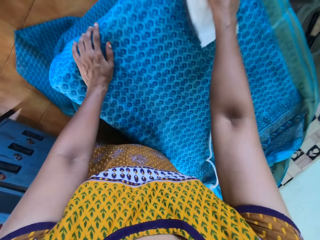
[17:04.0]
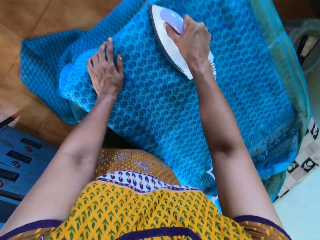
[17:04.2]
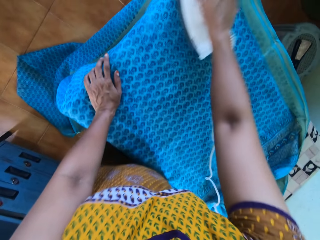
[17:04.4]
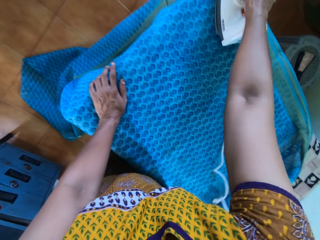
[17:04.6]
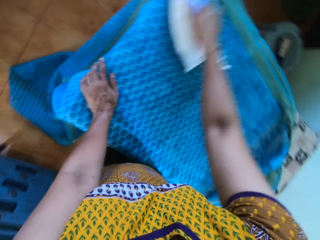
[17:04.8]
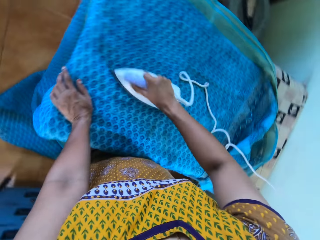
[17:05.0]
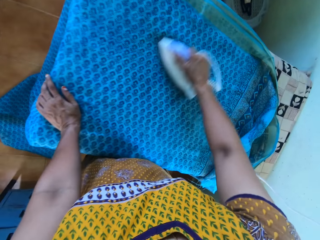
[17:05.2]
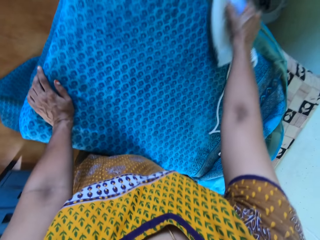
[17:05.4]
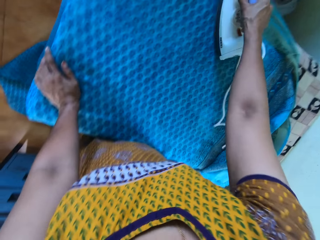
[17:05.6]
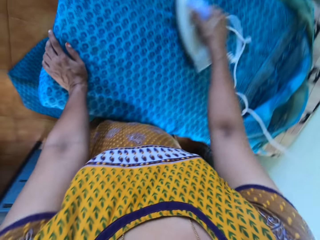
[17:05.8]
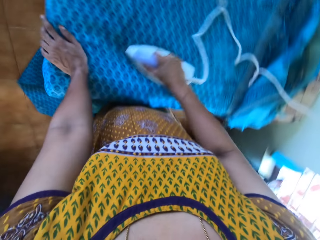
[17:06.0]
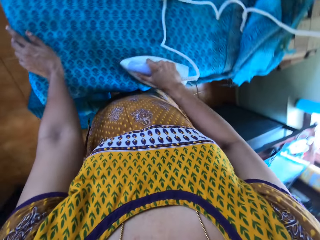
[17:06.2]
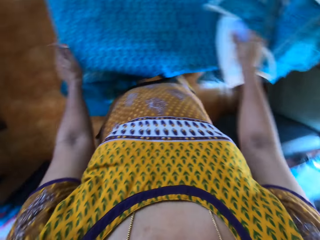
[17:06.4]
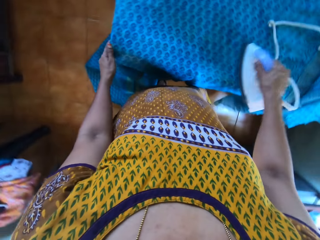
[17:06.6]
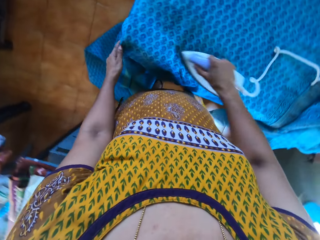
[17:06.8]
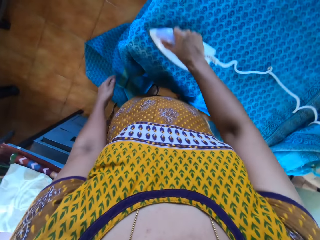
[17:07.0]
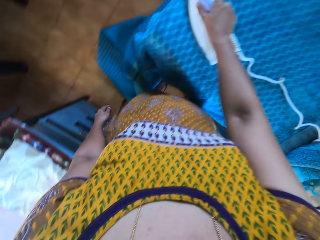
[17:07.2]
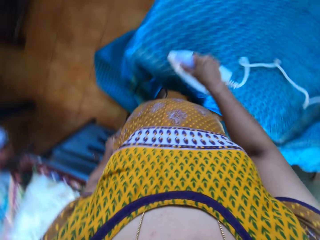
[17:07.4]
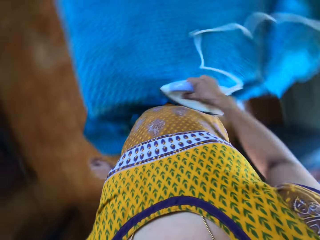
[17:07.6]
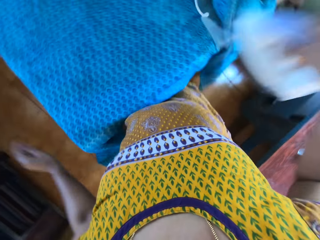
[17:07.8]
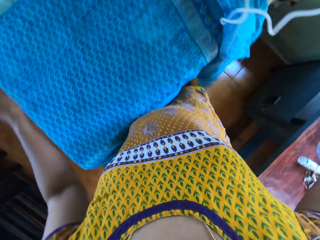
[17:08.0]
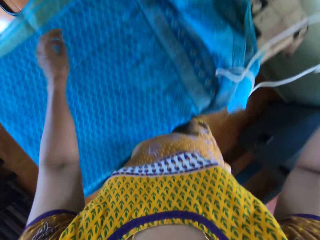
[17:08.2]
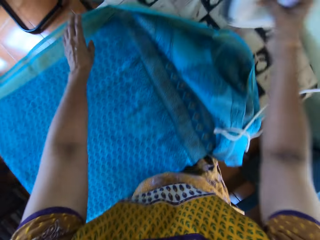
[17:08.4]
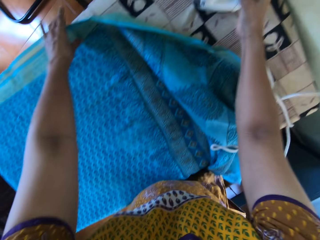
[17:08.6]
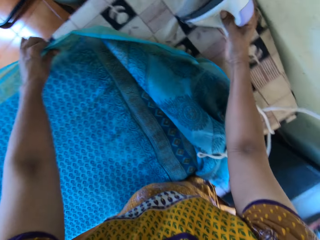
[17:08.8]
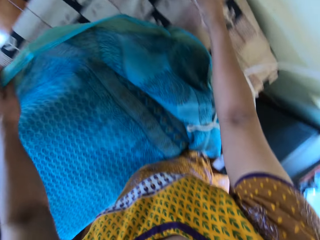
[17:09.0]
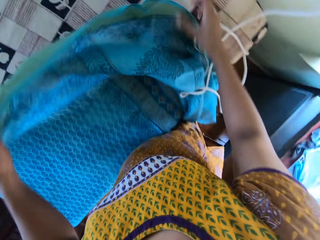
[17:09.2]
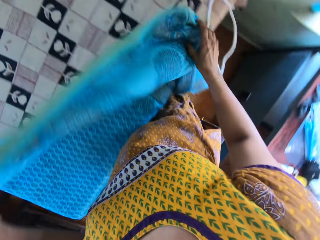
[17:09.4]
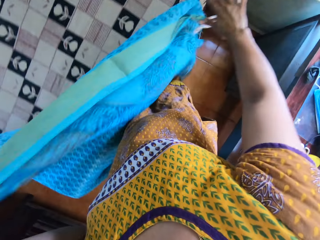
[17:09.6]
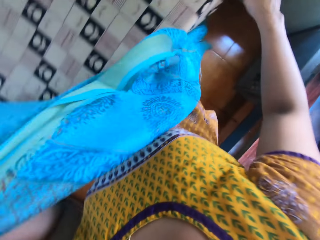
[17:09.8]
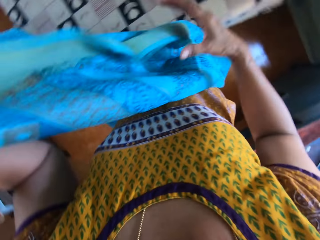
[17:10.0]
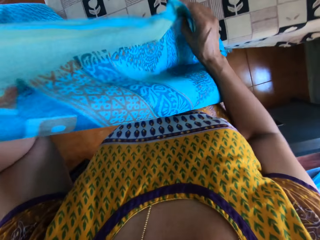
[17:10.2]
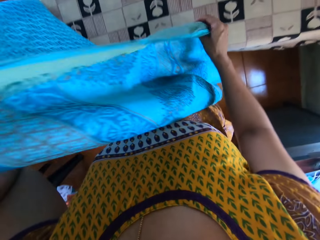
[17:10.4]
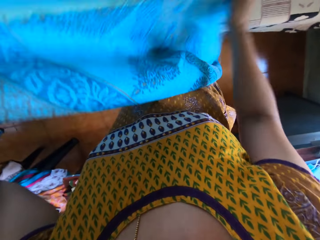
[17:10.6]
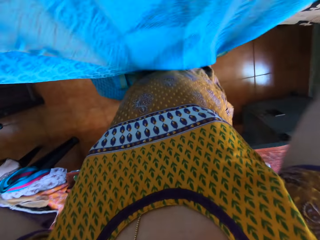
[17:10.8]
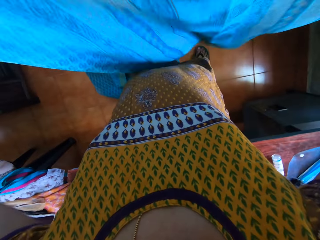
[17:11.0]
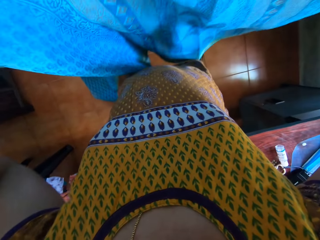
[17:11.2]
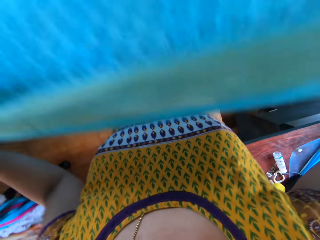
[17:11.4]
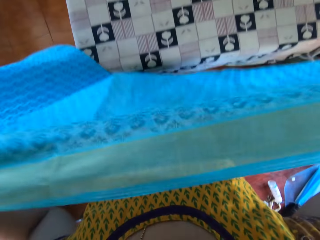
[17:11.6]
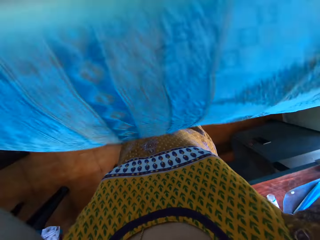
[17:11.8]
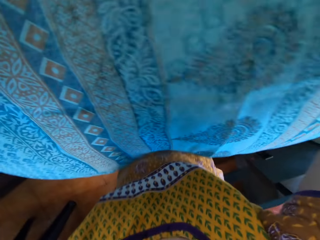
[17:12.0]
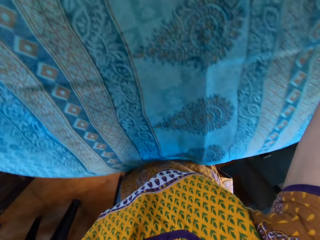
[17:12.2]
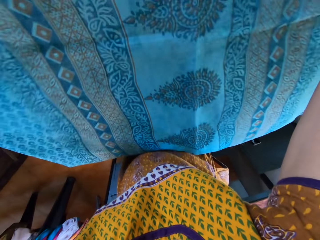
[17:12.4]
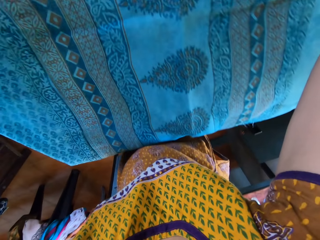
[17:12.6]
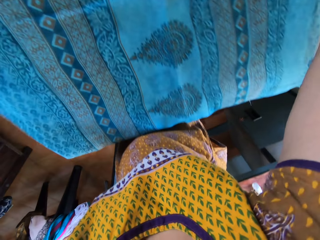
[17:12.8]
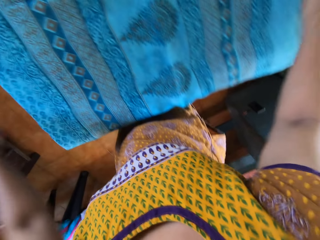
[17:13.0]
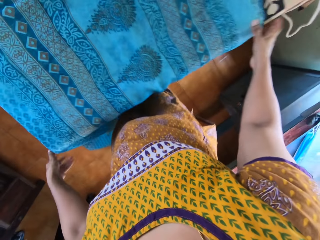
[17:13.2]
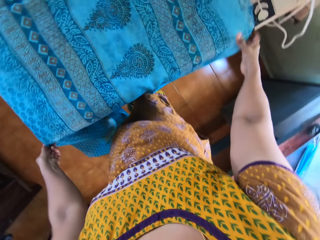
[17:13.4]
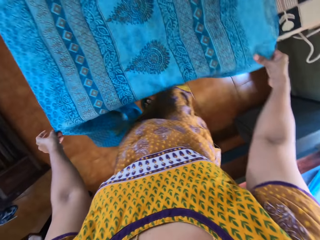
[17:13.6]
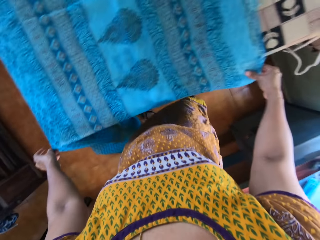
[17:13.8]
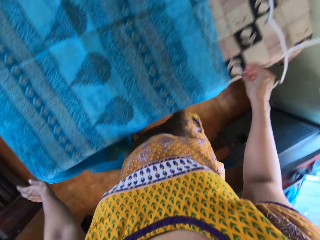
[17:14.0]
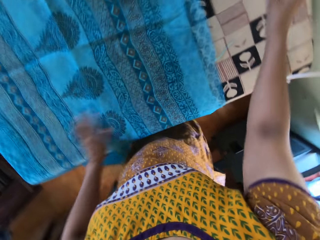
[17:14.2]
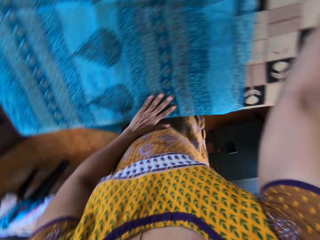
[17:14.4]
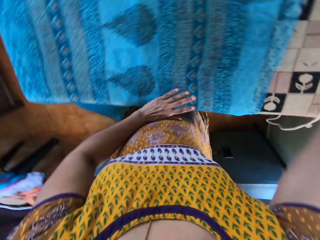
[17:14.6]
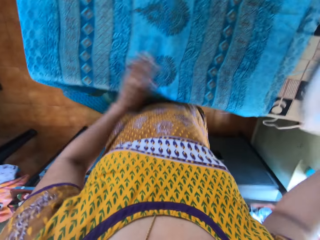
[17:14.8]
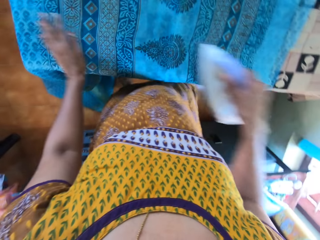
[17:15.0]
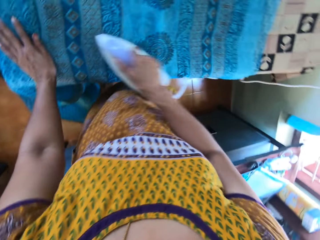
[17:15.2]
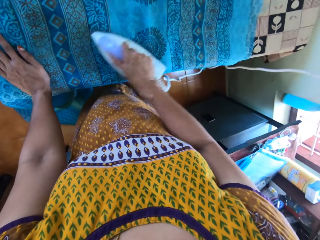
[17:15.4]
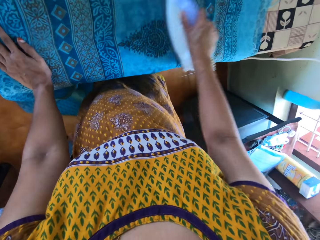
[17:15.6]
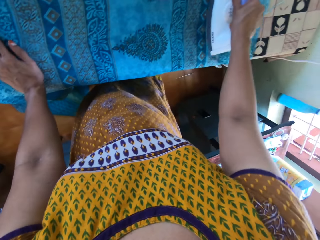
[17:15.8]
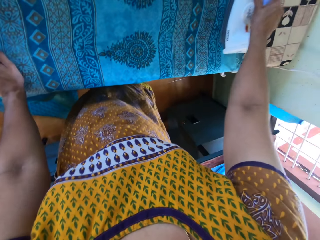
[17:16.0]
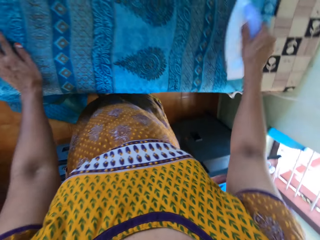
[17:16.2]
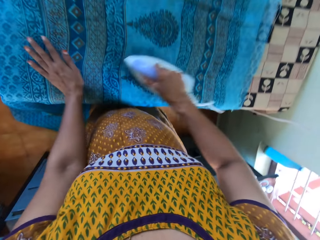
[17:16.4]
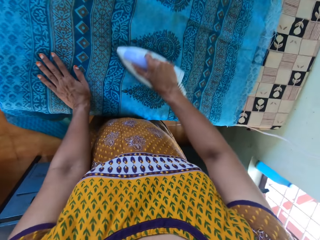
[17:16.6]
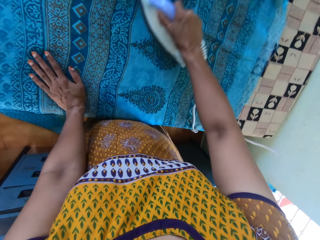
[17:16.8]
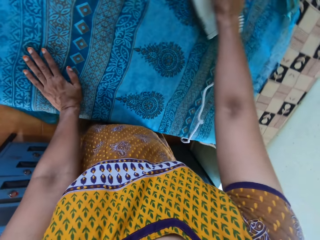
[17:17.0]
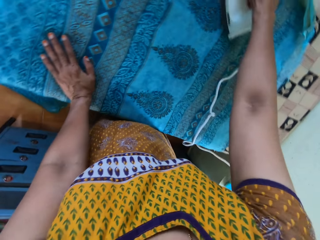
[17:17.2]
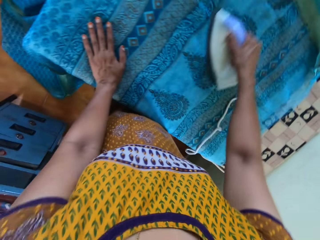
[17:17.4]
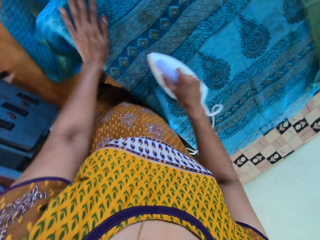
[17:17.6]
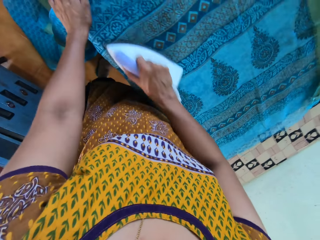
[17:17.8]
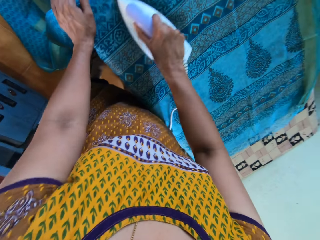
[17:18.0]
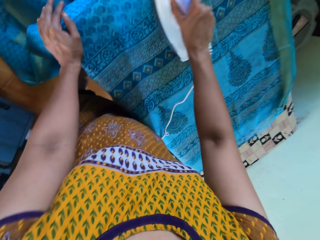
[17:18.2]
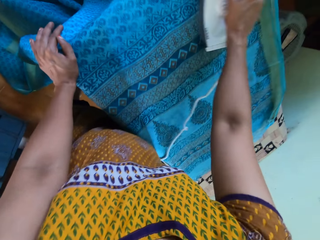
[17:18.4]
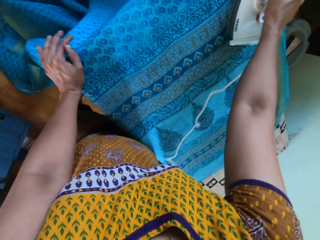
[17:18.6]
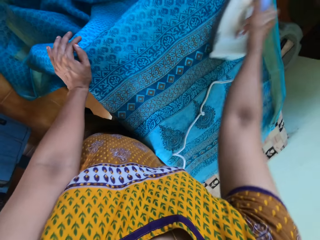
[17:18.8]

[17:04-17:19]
The camera wearer drops the pressing iron on the table with her right hand. She picks up the cloth from the table with both hands, drops the cloth on the table with both hands, and adjusts the cloth with both hands. She picks up the pressing iron from the table with her right hand. She irons the piece of cloth with the pressing iron in her right hand.

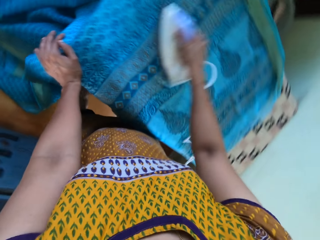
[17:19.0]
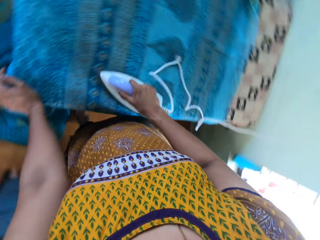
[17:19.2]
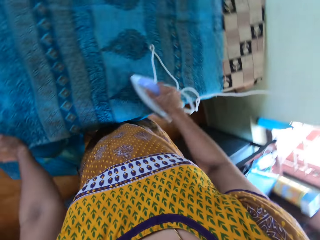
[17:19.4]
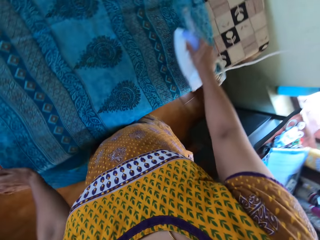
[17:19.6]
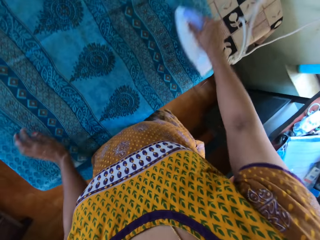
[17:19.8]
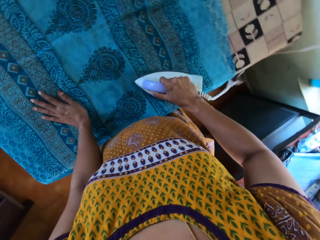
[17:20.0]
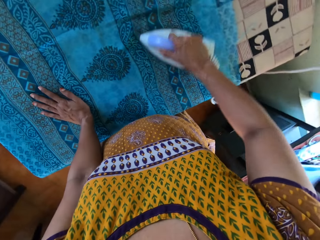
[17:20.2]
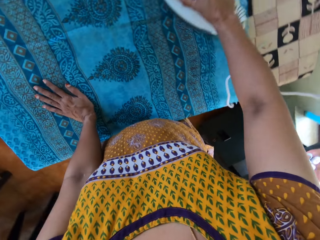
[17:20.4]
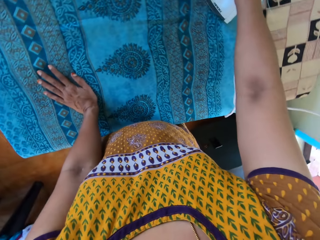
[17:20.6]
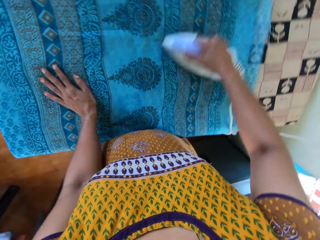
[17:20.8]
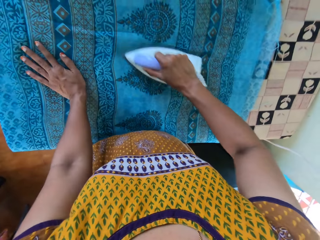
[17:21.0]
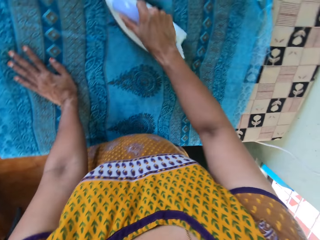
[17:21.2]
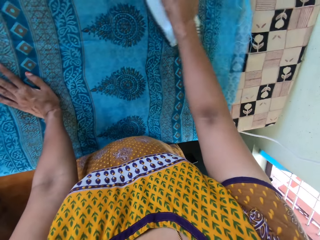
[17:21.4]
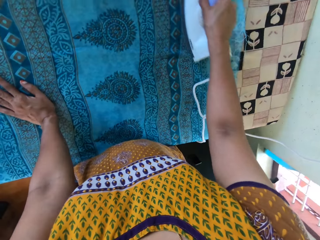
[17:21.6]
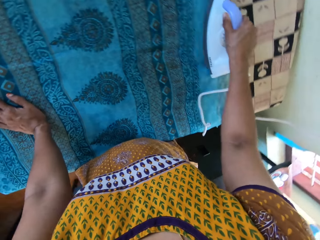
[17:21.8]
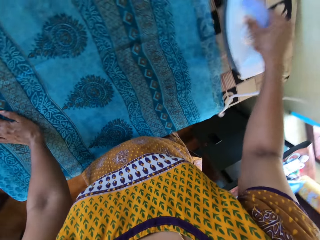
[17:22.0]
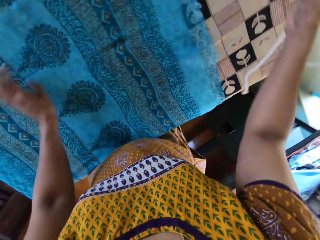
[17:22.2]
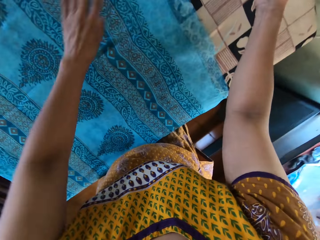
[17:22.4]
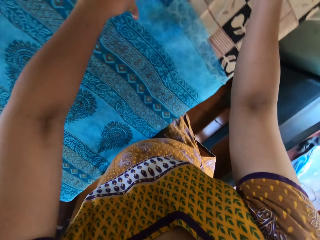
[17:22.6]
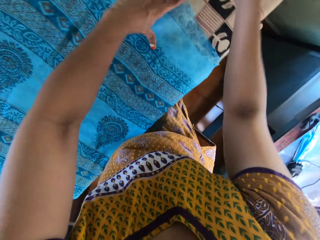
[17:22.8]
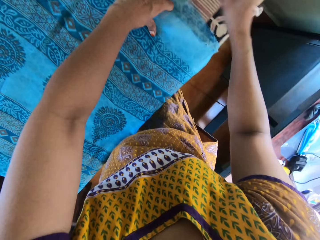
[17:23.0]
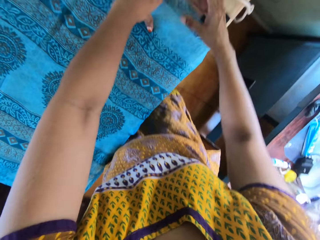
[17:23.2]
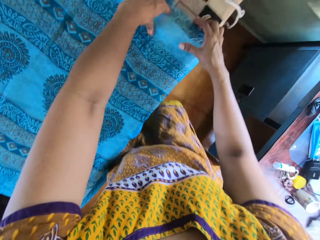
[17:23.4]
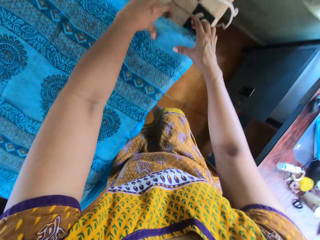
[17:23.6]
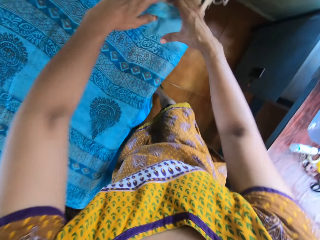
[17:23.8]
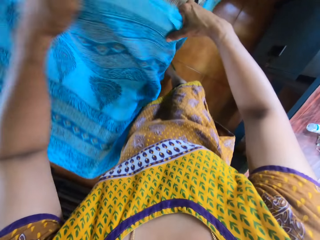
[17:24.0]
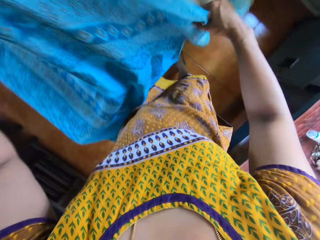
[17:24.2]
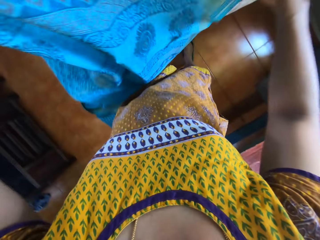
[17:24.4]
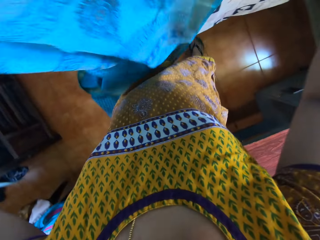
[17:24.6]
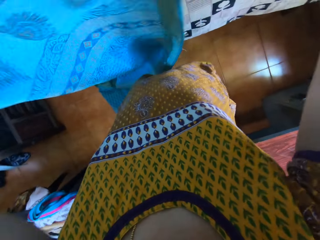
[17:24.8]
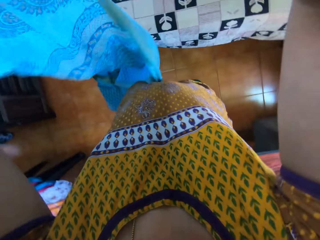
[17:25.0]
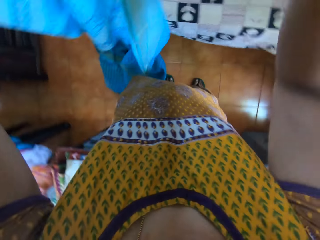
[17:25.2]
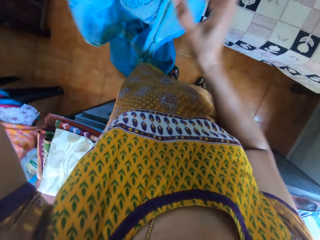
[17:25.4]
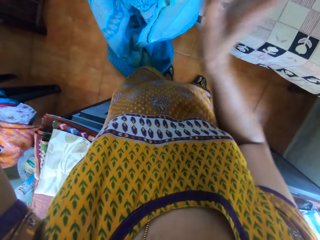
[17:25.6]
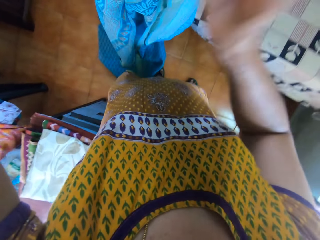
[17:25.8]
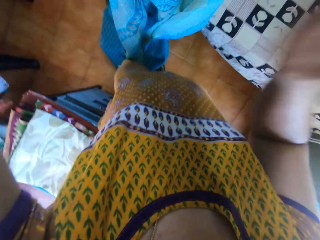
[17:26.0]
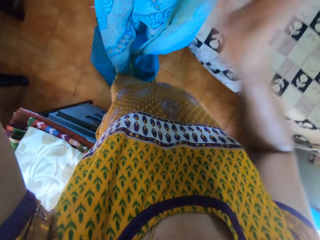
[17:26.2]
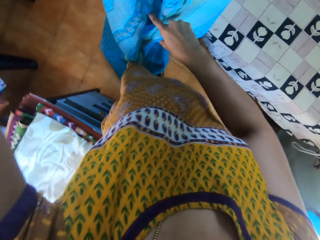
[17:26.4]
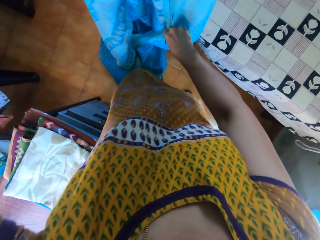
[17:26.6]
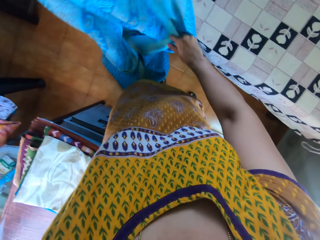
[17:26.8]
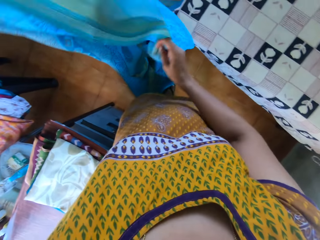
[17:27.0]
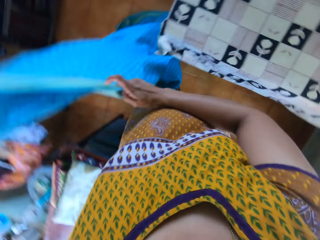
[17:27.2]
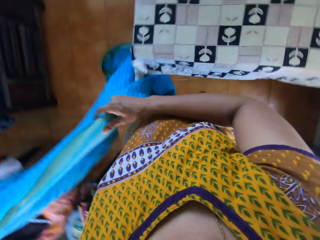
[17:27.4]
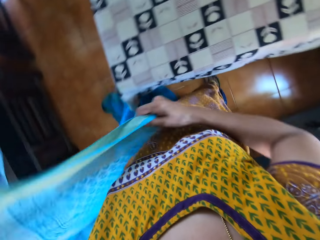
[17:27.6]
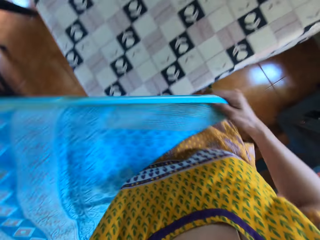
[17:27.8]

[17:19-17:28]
The camera wearer drops the pressing iron on the table with her right hand. She picks up the cloth from the table with both hands. She aligns the cloth. She holds the cloth with her left hand. She holds the cloth with both hands.
